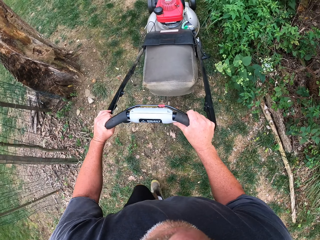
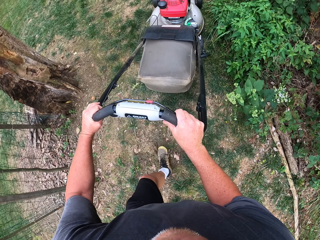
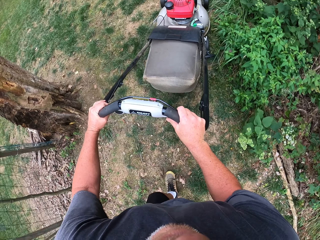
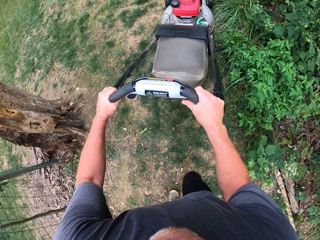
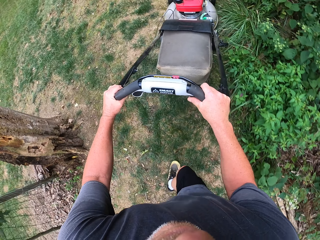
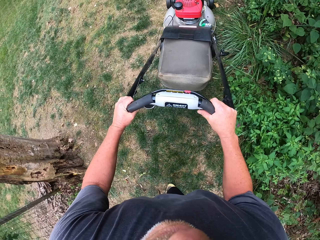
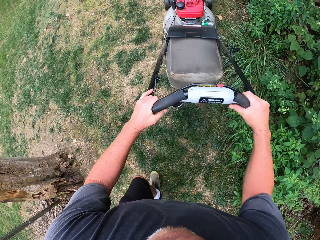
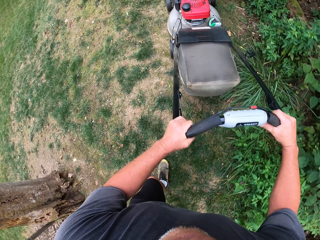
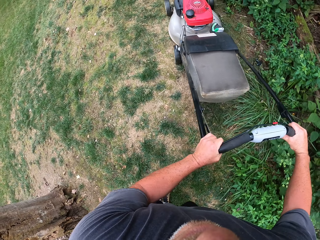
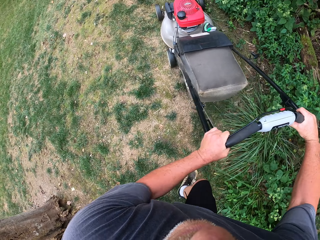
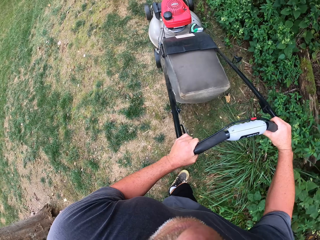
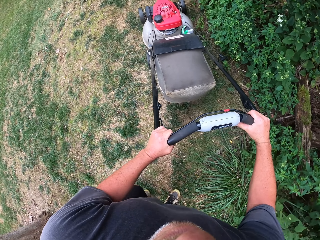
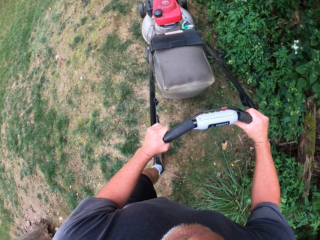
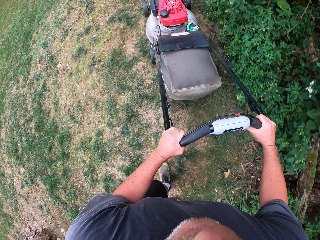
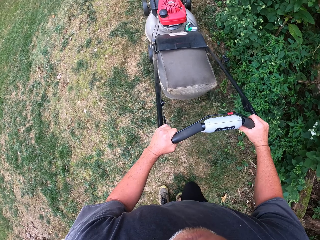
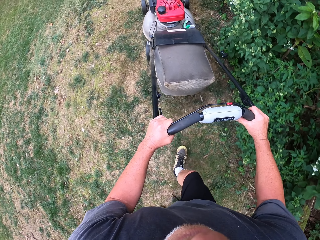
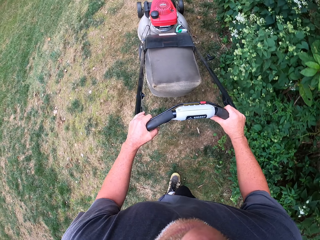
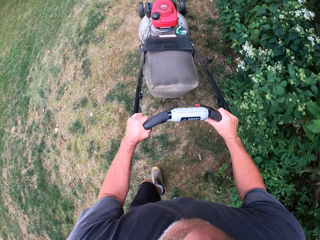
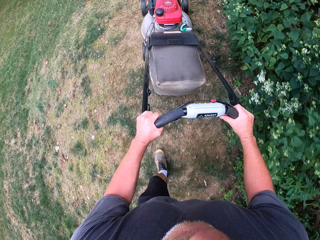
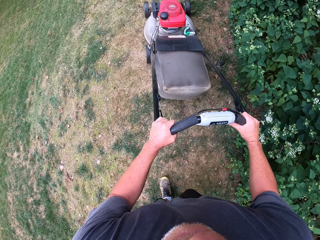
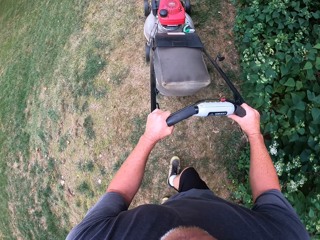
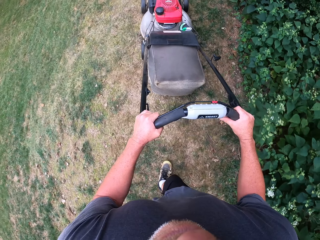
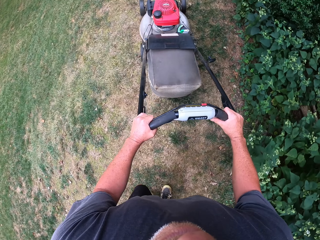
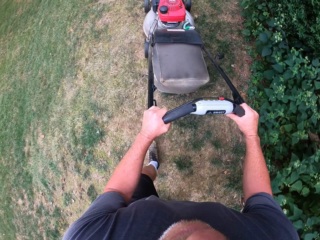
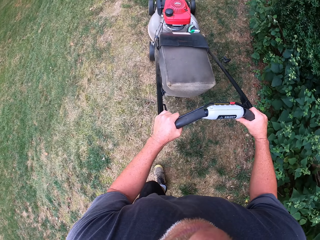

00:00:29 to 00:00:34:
The camera wearer cuts grass with the lawn mower.

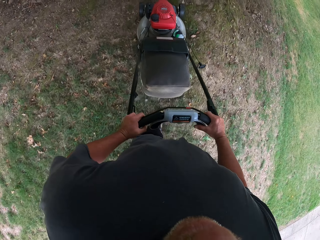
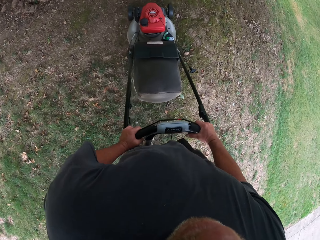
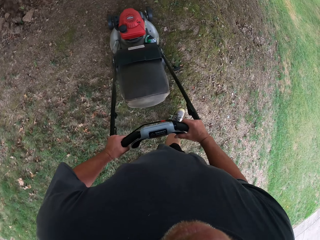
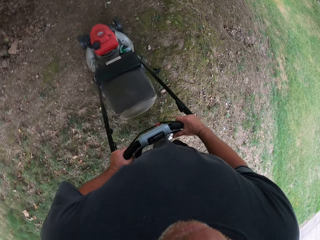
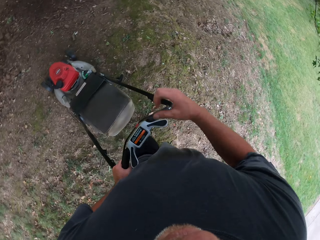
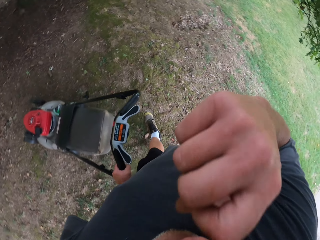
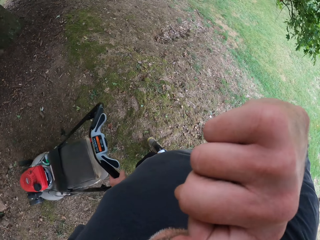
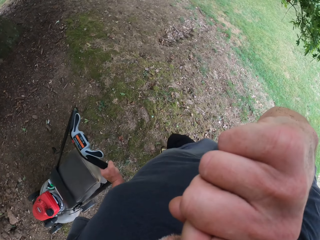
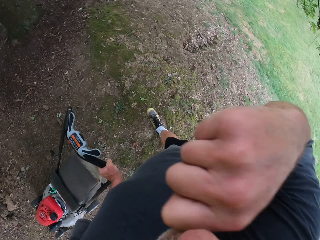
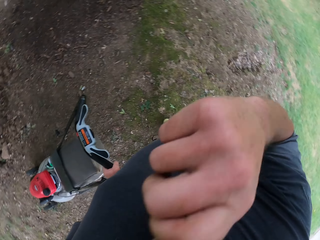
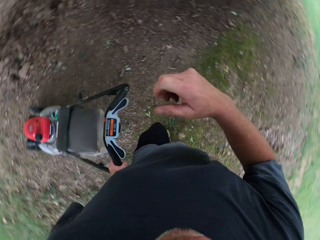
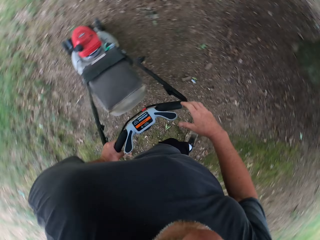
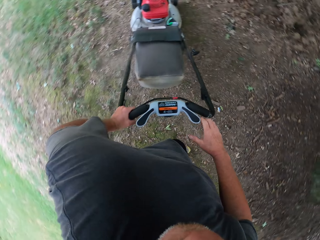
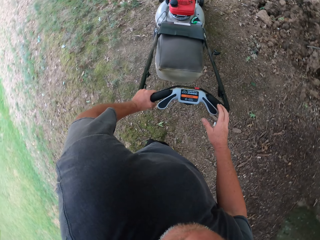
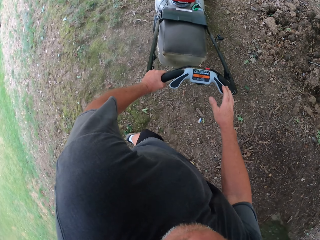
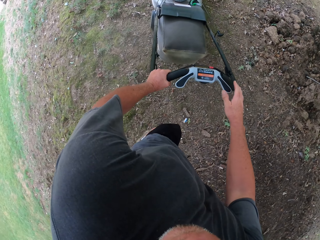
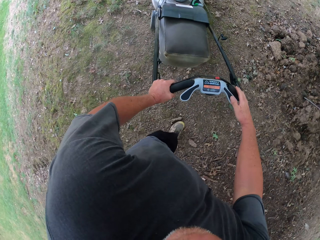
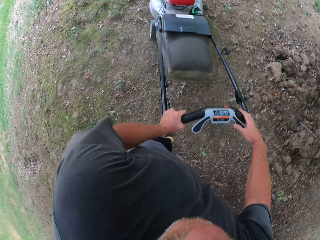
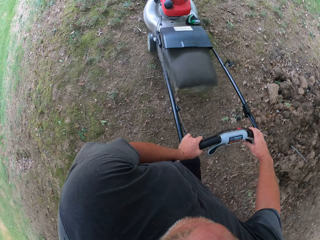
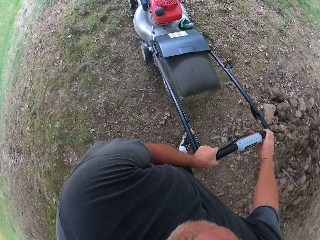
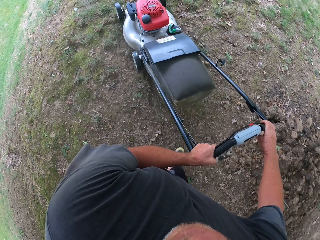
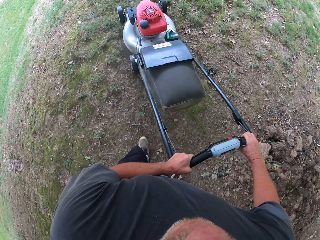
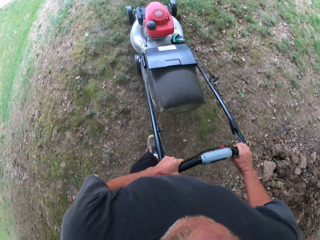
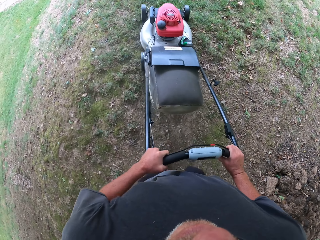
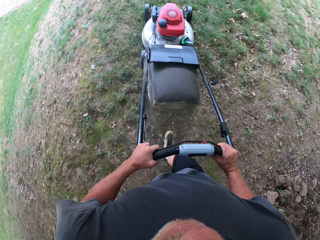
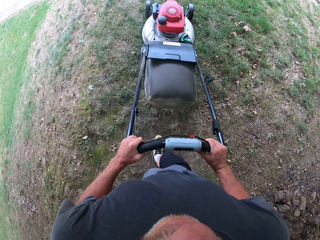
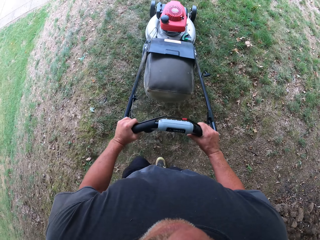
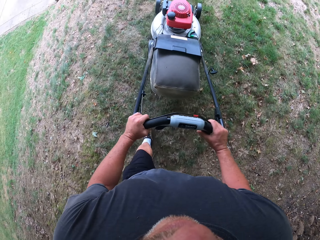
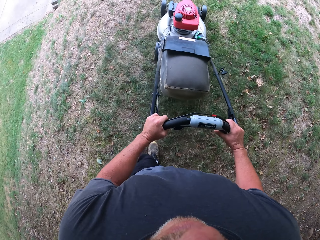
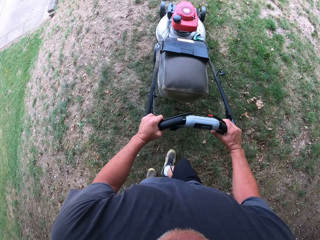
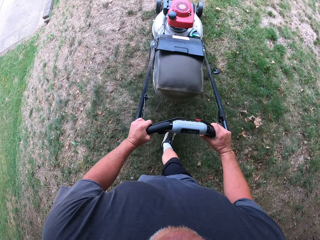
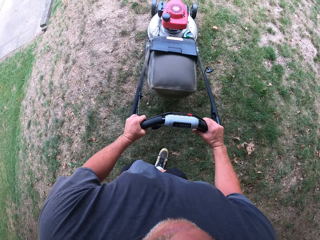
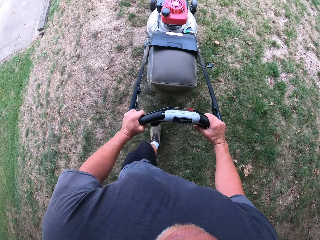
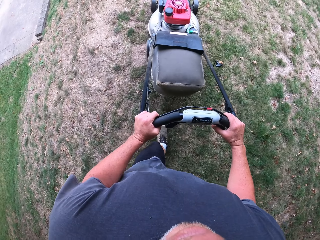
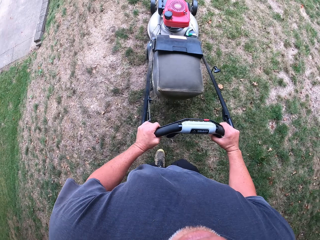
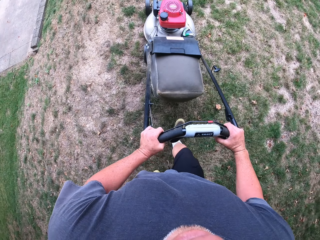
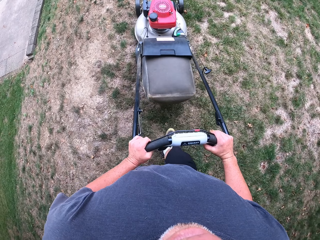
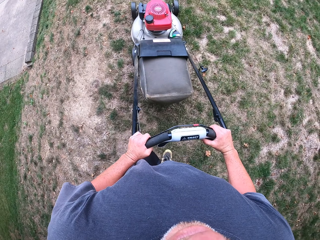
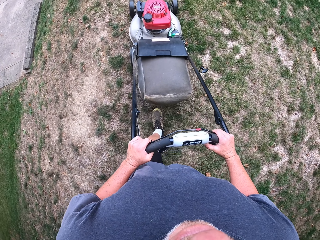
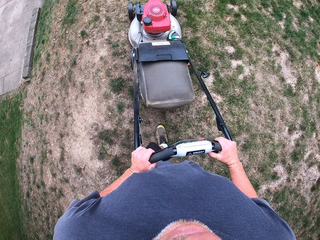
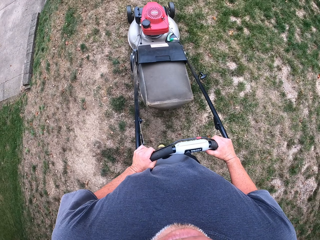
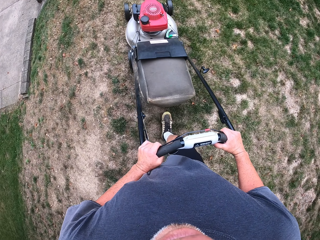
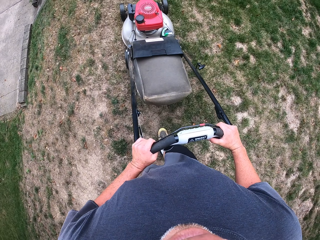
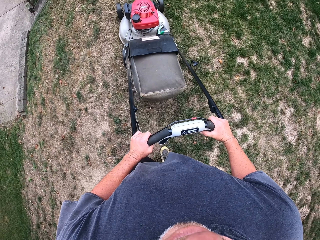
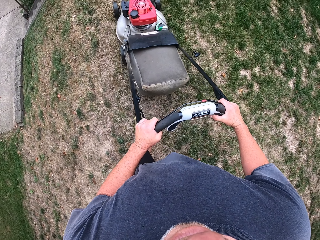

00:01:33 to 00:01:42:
The camera wearer touches their face. They adjust the camera. They put a hand on the lawn mower. They cut grass with the lawn mower.

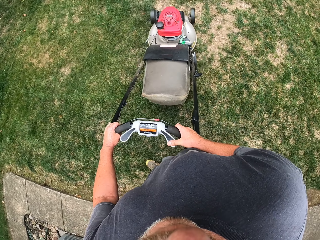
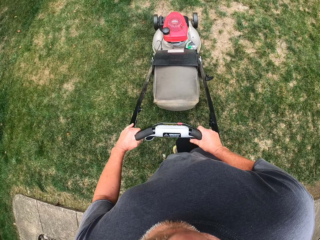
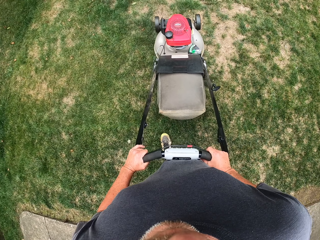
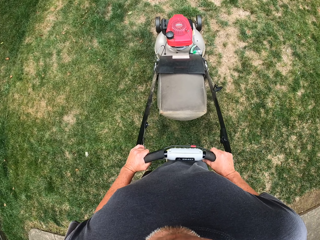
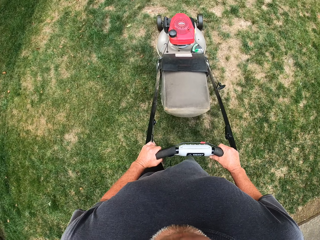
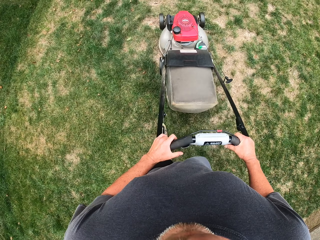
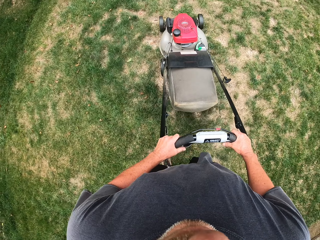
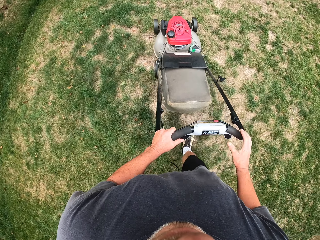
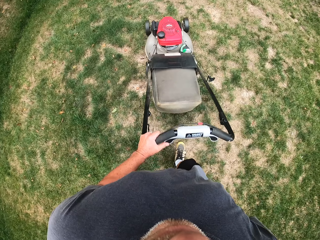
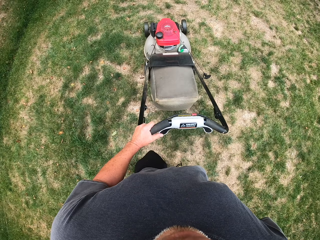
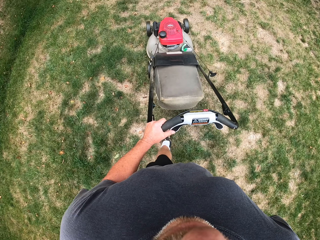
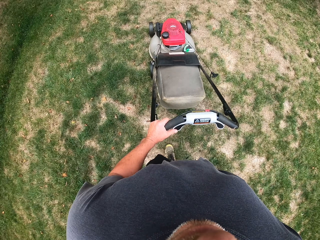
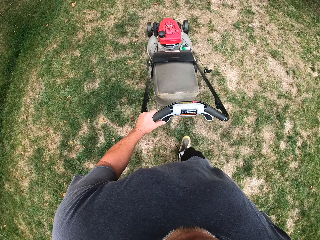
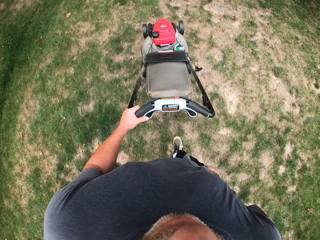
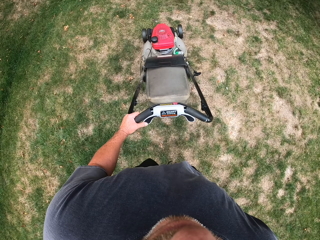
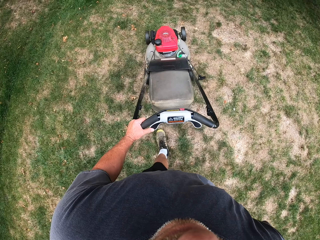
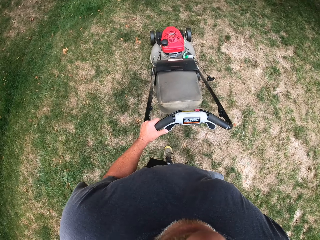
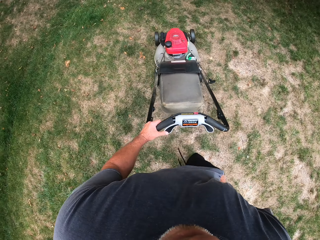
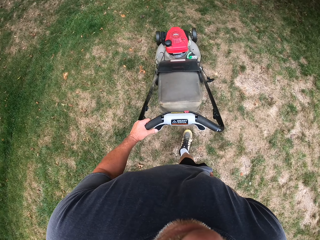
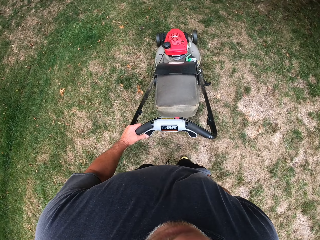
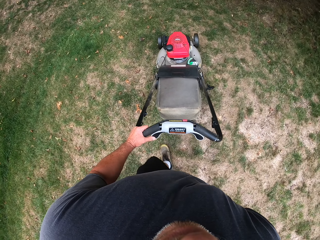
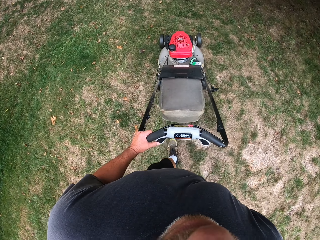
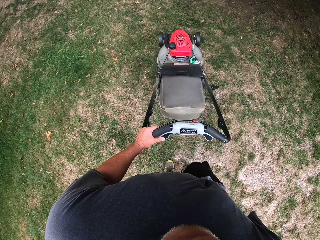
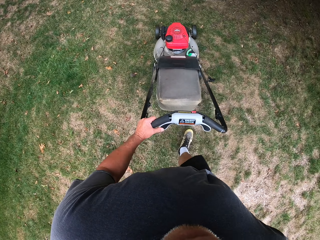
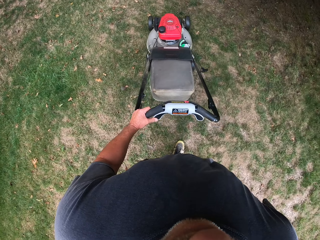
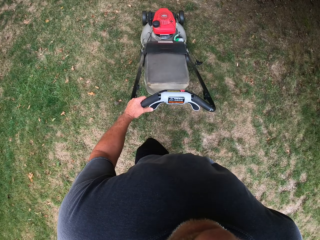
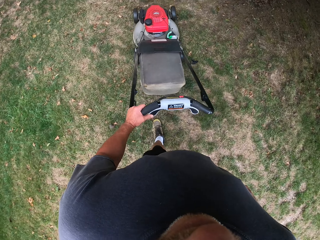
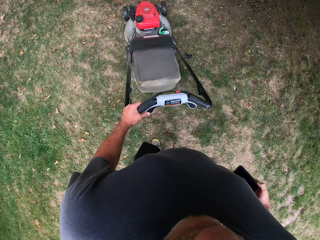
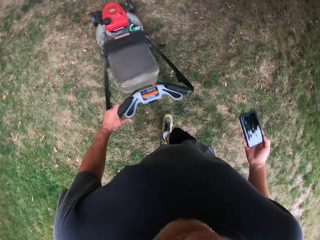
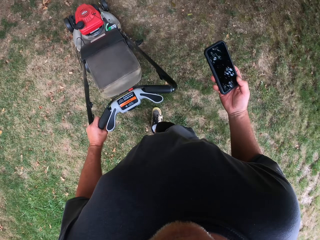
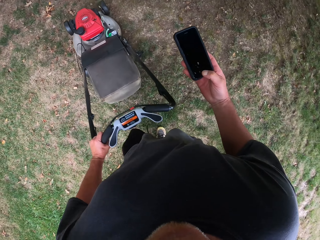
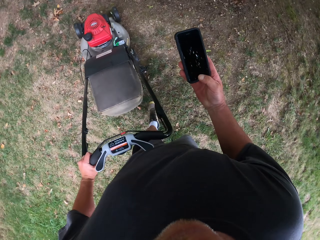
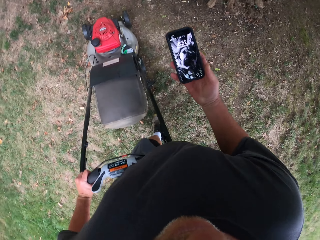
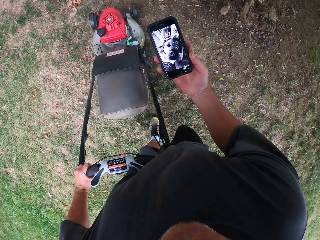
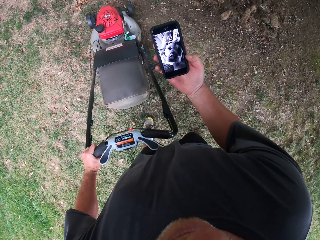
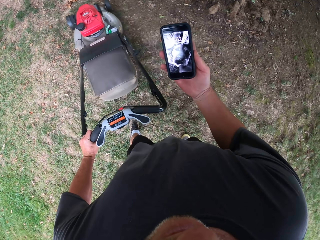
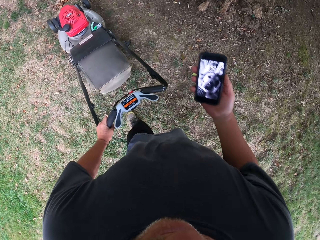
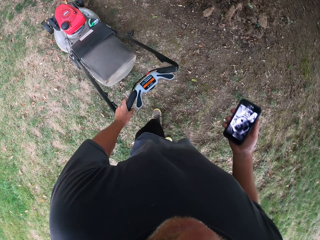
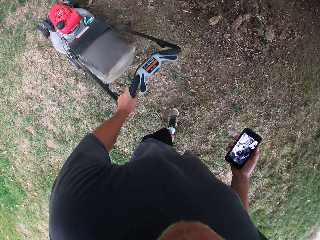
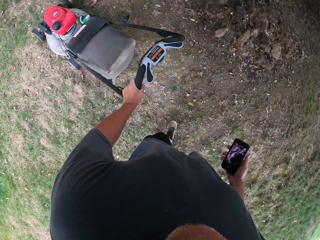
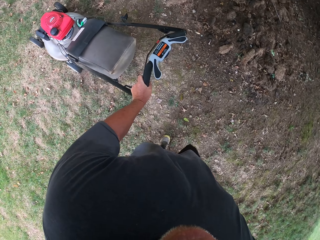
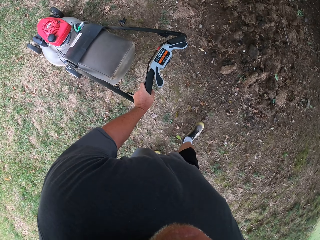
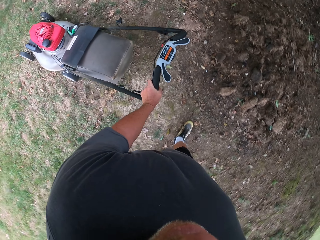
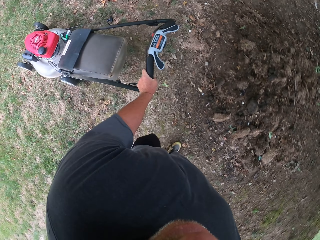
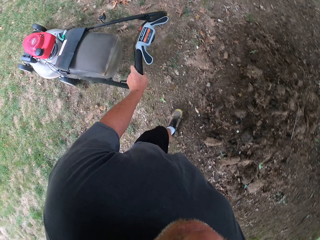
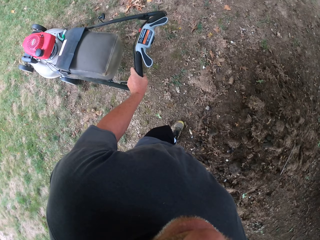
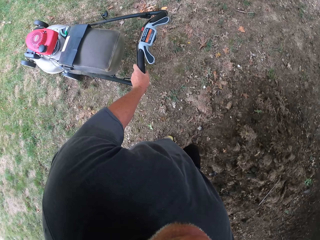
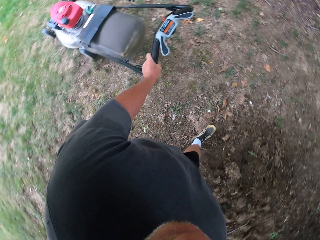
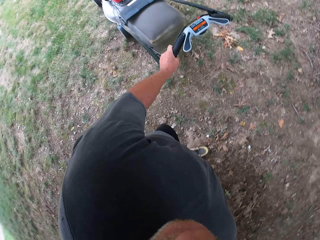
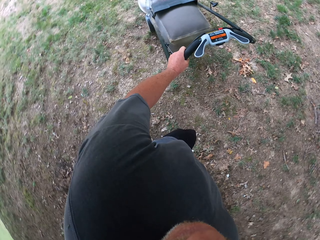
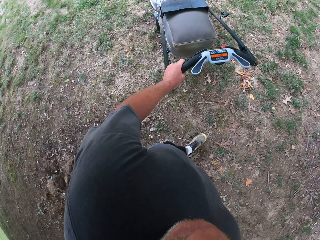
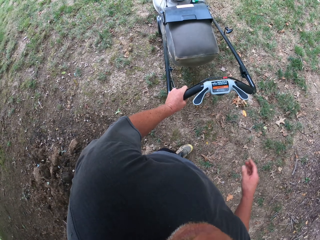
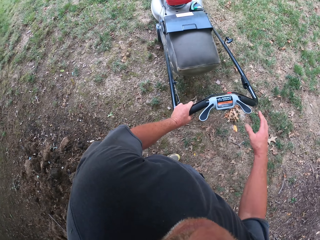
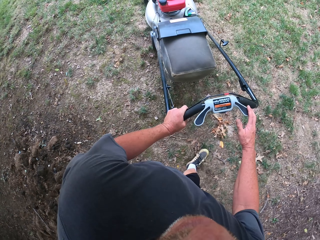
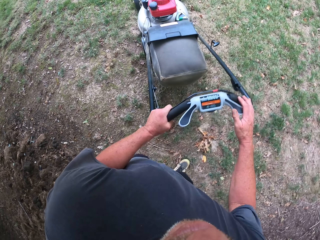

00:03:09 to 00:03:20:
The camera wearer puts a hand in the pocket. He cuts grass with the lawn mower. He removes a phone from the pocket. He operates the phone. He puts the phone in his pocket.
